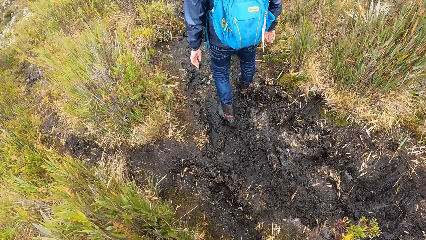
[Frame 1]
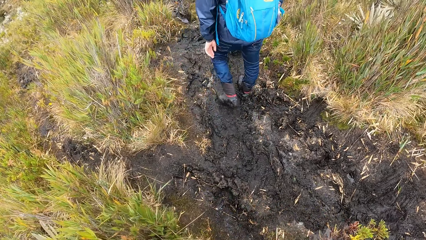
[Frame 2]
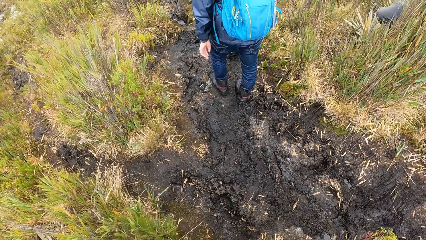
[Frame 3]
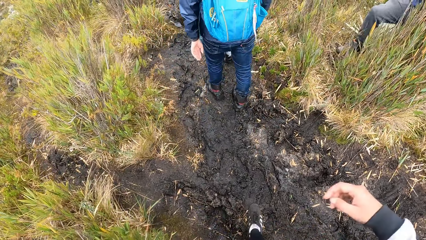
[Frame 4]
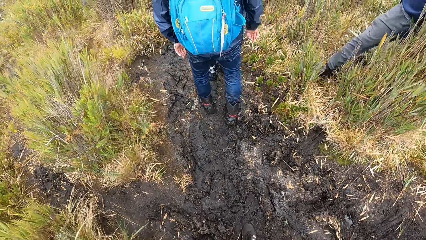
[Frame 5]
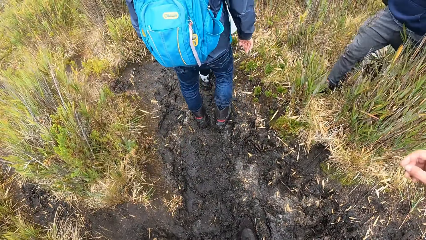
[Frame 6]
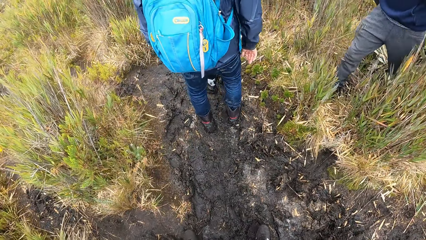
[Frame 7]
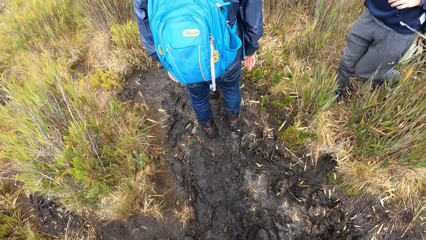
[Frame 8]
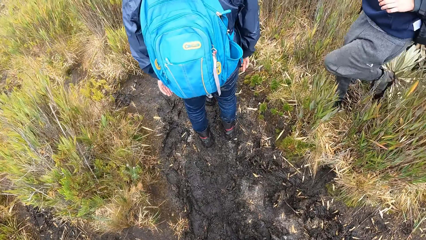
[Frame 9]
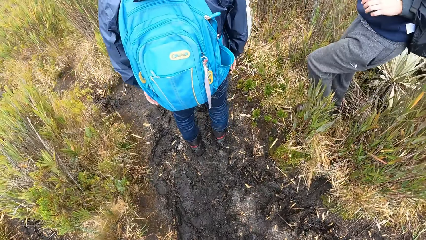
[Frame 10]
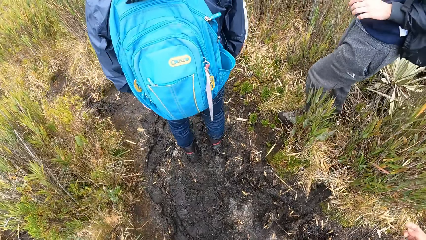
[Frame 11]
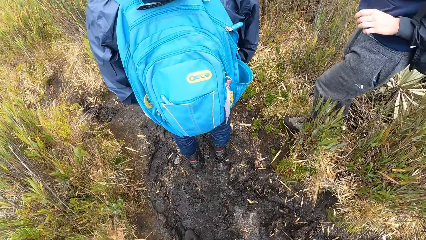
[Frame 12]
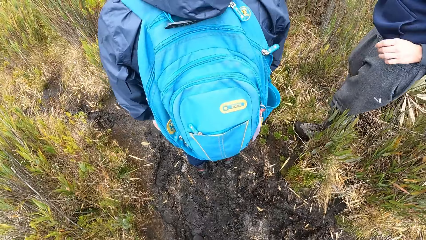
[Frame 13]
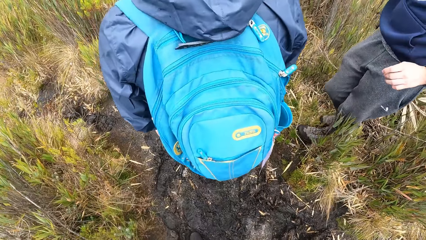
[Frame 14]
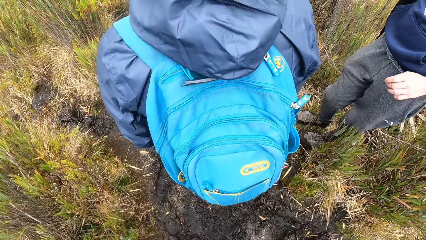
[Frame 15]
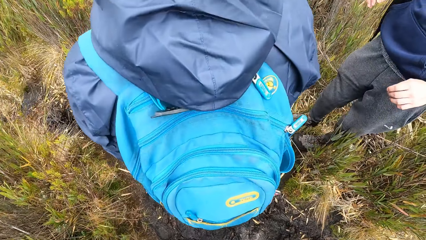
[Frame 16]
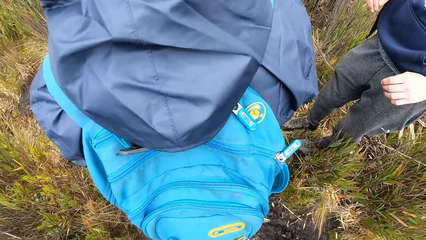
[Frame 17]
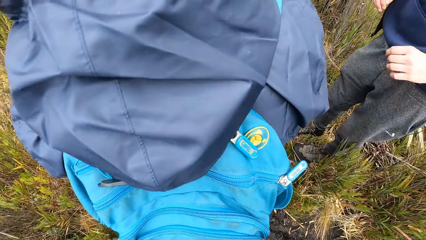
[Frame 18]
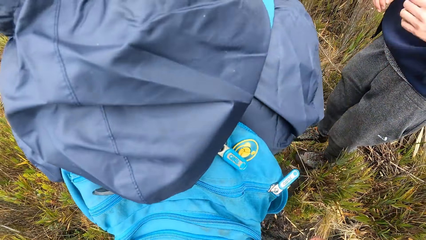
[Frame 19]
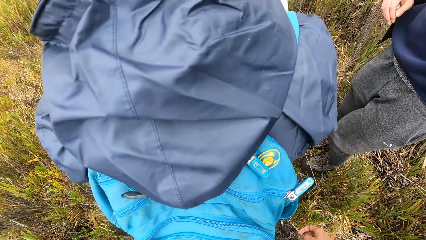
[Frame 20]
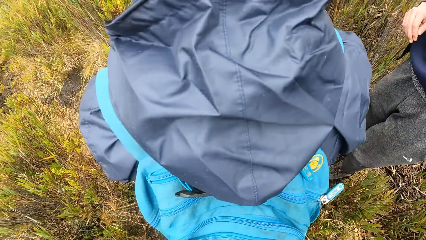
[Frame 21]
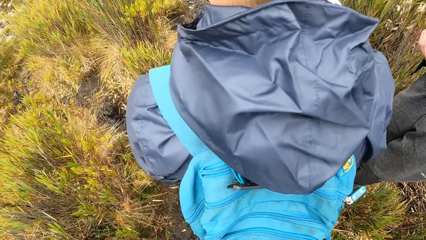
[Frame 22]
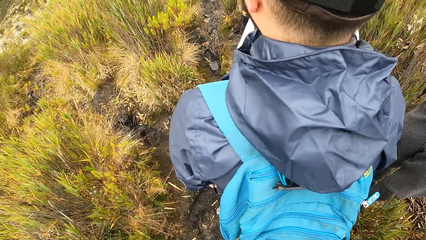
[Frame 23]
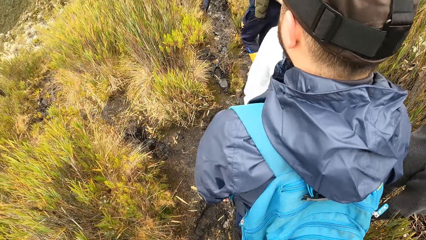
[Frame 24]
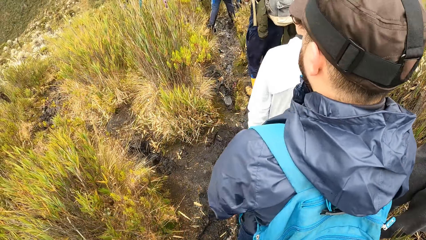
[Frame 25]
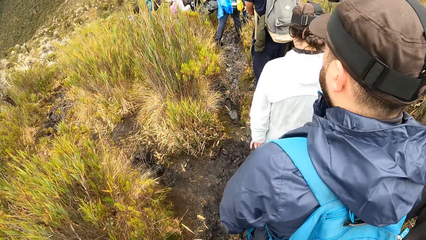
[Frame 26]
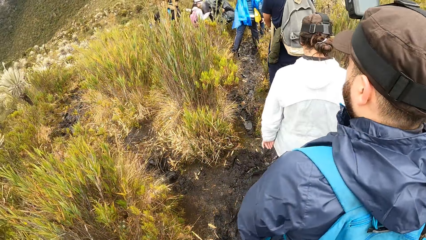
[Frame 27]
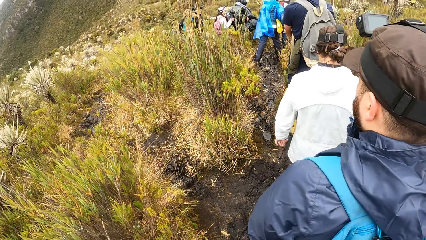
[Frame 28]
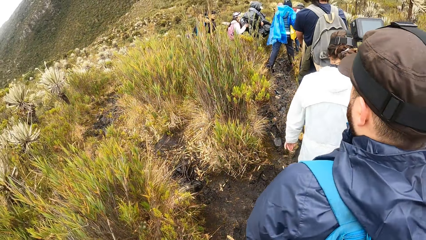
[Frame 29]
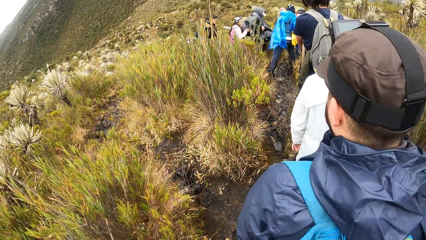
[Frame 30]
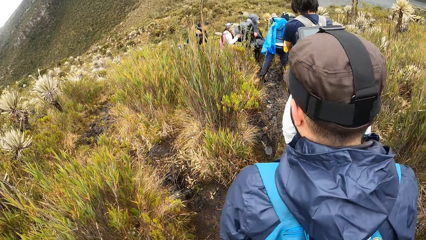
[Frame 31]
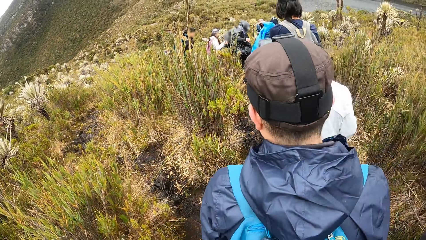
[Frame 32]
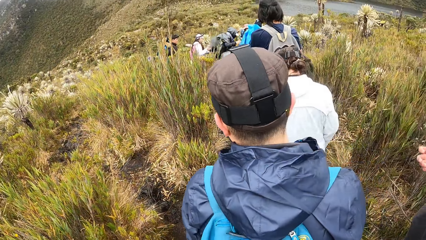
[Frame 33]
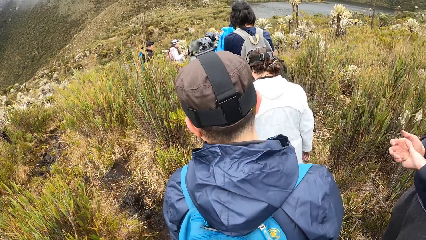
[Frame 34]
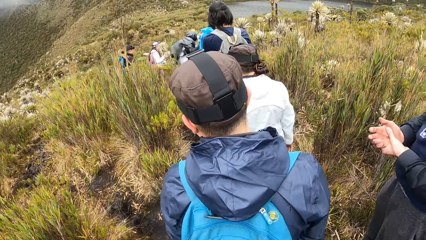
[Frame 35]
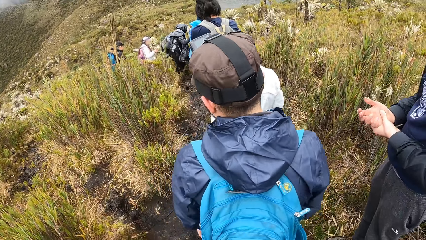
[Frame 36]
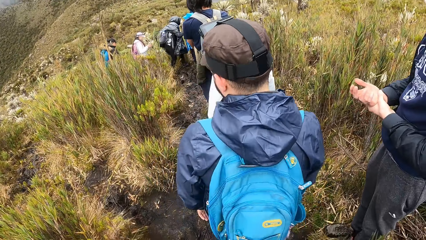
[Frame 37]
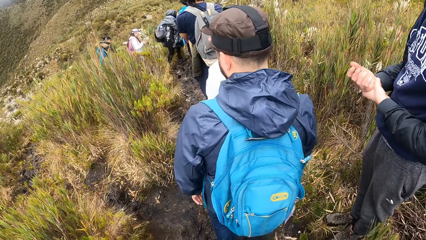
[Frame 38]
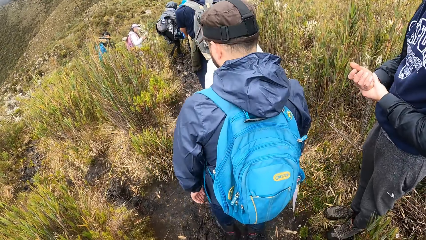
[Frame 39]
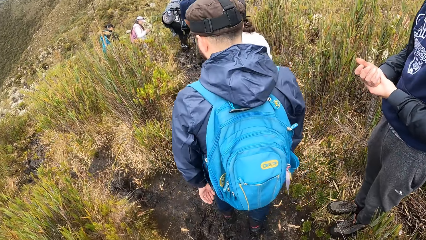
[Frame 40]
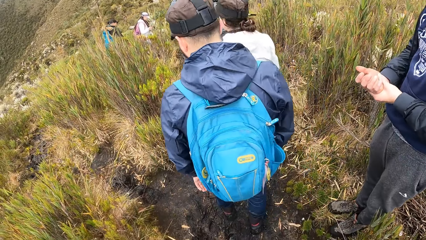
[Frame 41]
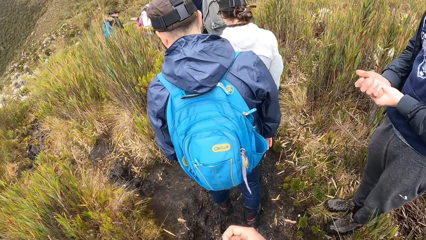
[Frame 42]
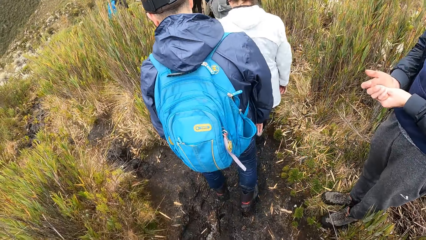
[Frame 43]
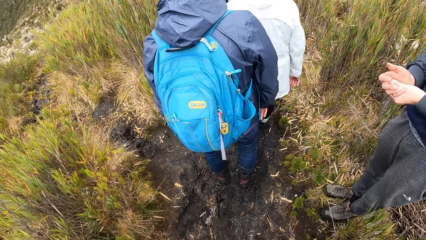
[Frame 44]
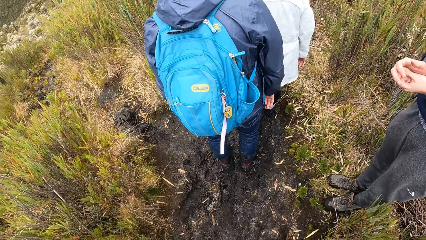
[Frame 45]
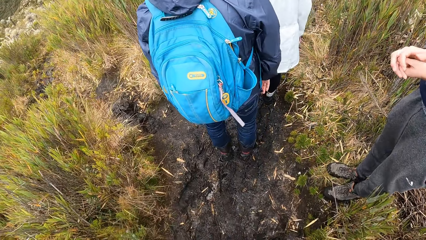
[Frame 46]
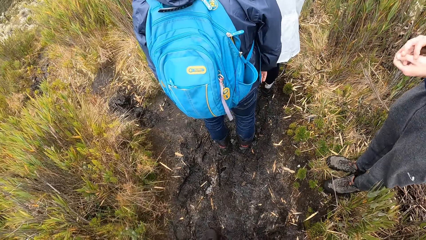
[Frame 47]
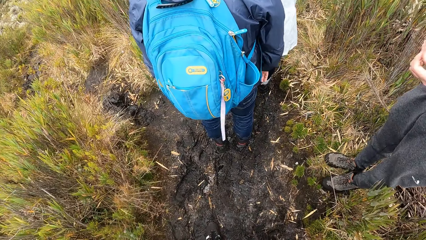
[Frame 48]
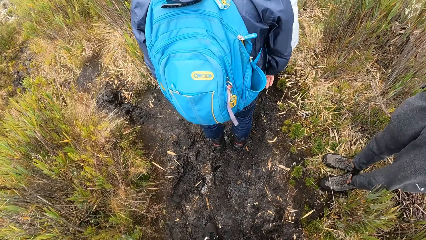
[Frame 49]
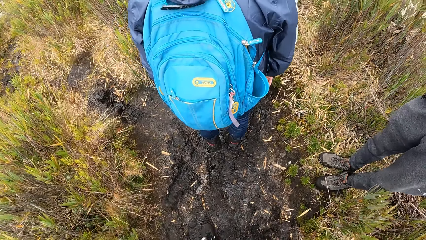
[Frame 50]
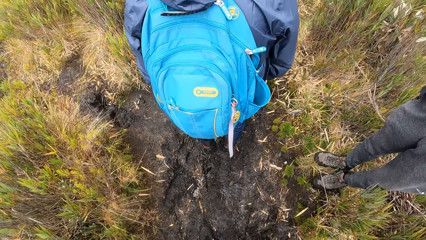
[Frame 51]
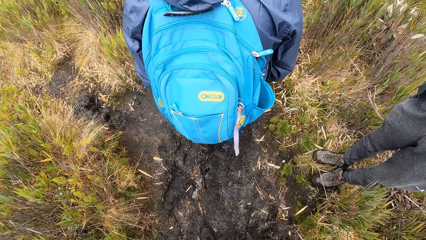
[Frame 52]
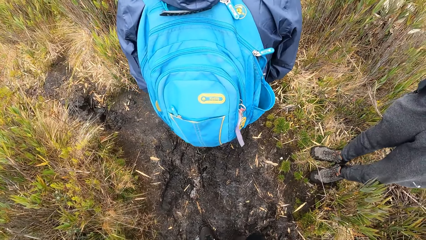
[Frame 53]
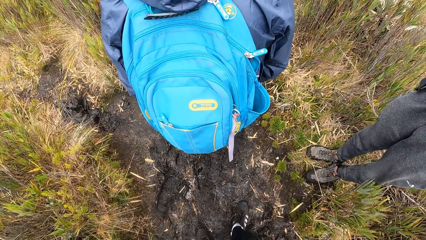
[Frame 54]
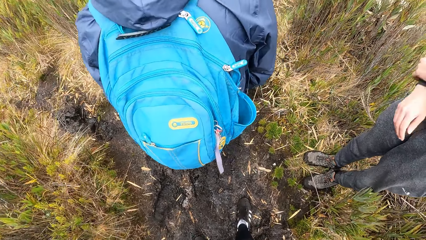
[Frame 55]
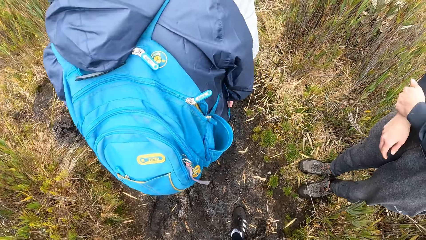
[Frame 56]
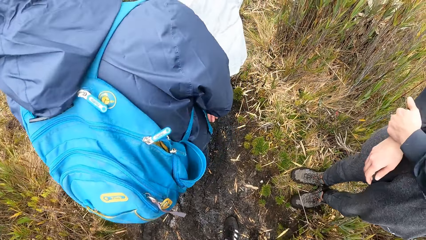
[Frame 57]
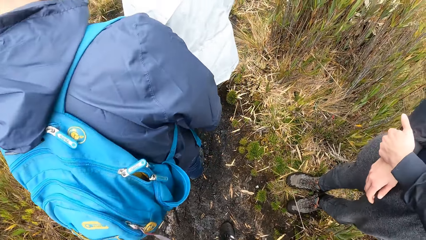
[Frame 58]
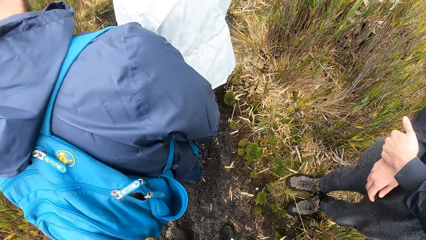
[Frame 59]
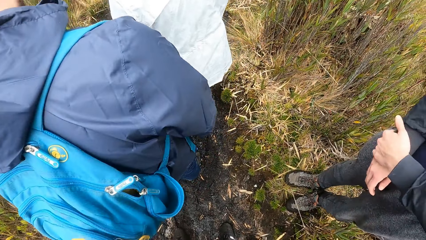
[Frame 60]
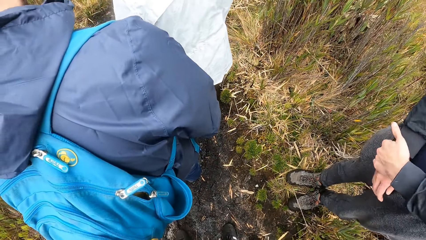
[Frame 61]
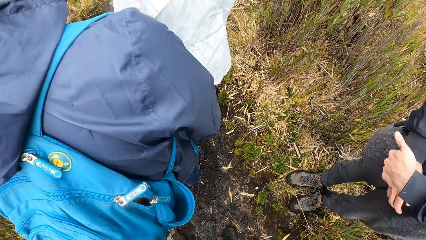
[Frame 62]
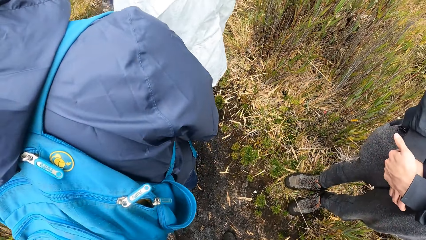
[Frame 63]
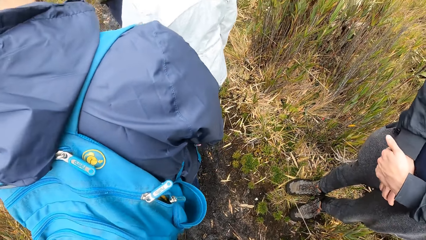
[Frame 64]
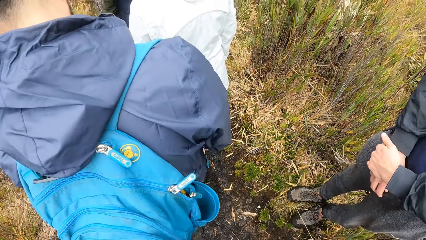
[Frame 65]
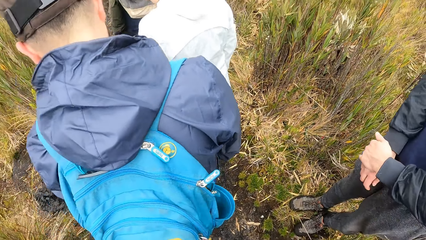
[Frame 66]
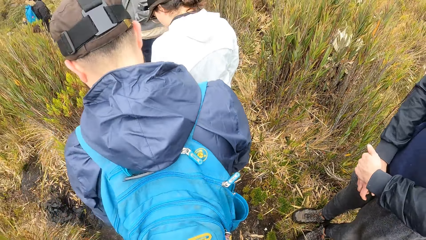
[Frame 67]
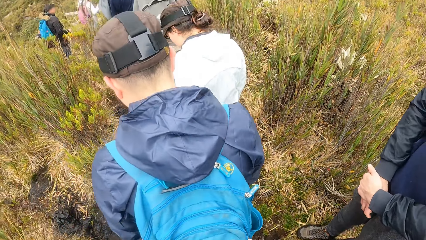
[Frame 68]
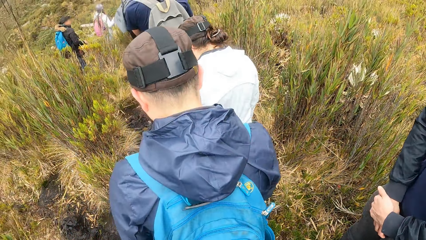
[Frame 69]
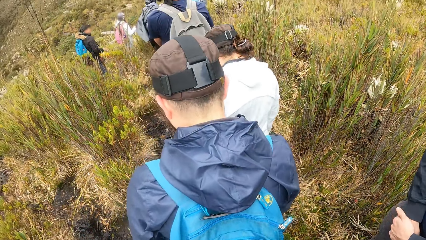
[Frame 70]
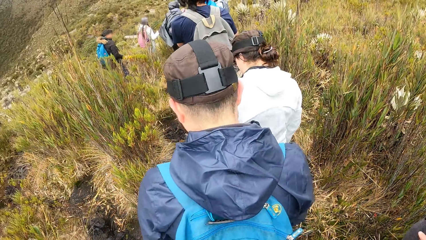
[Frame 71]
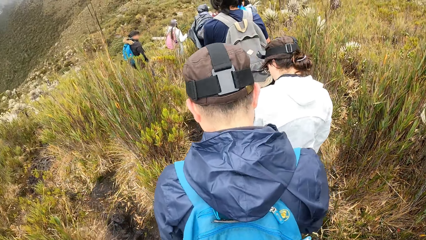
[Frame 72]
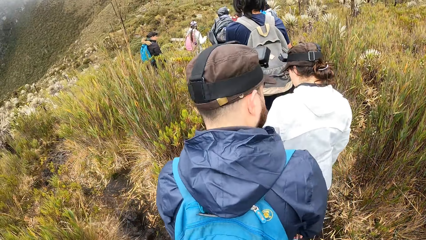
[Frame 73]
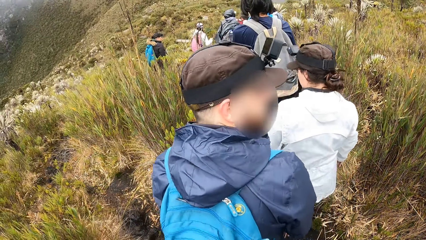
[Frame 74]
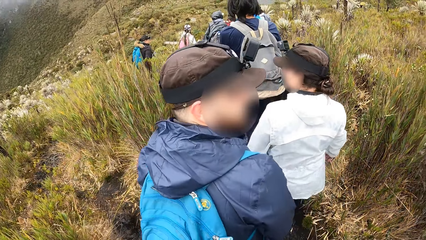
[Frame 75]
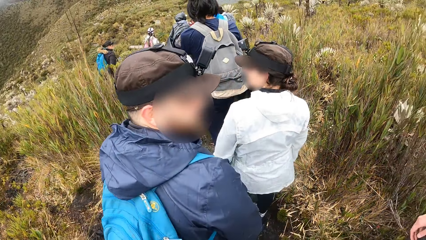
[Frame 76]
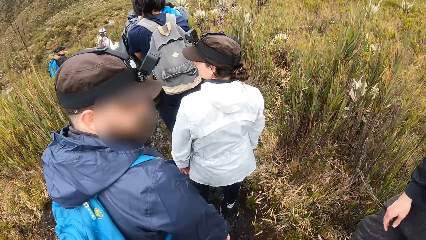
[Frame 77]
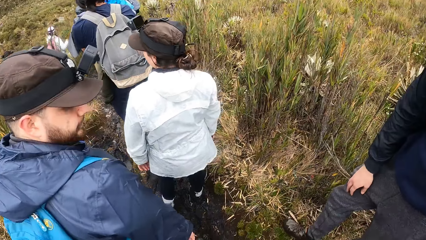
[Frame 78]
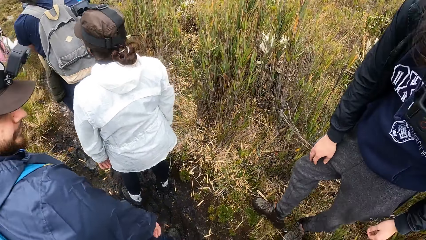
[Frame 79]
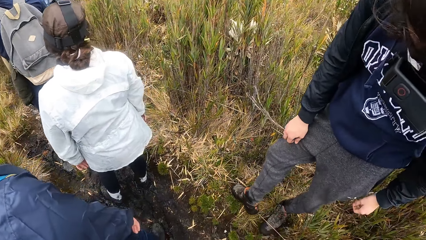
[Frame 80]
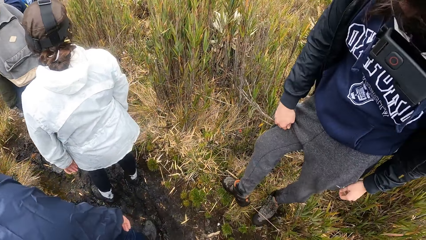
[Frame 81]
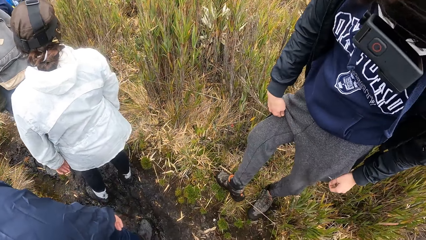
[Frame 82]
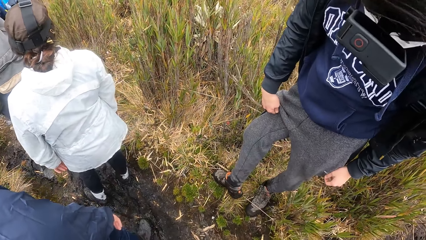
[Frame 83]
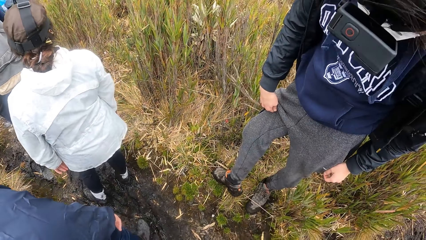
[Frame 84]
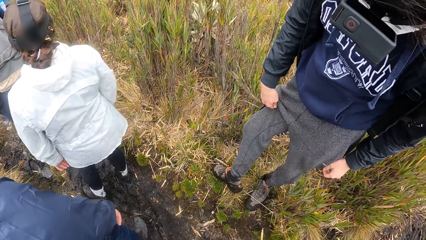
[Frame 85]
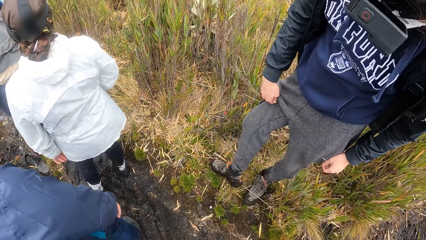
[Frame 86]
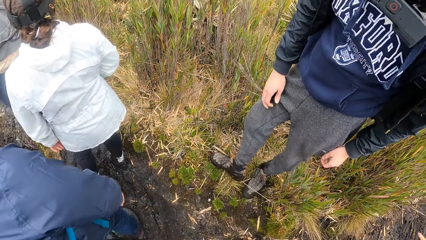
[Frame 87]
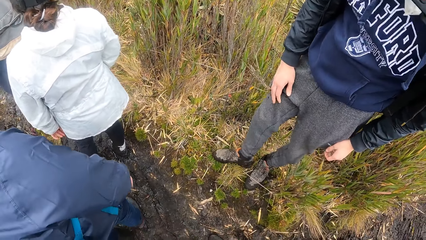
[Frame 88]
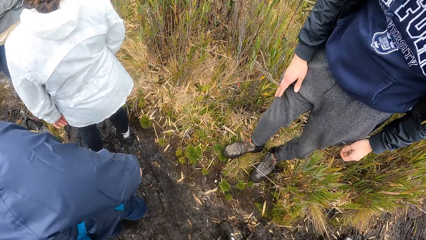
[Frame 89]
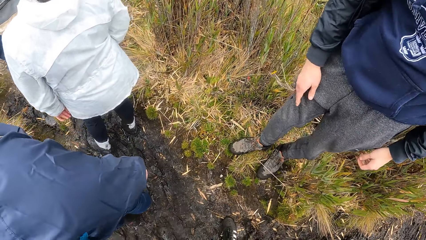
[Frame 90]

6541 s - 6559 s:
The camera wearer walks in the field. They stare at the field. A man pulls the pant with the right hand.
